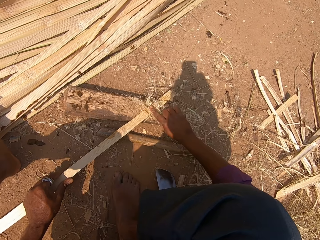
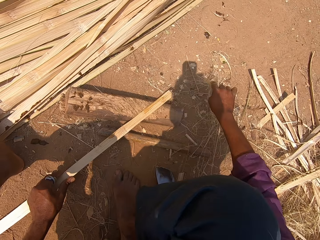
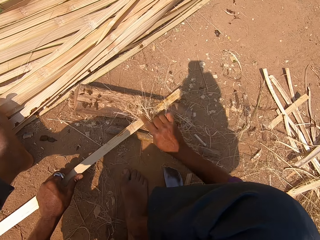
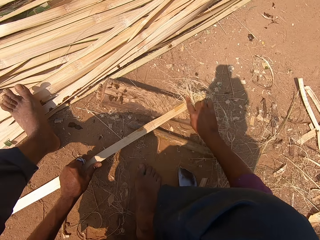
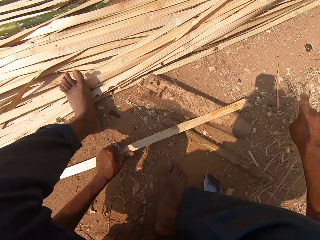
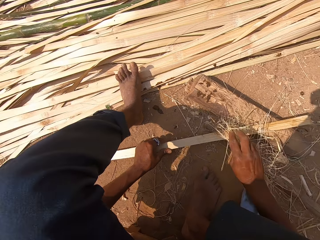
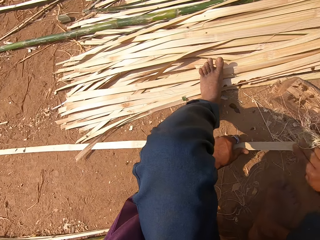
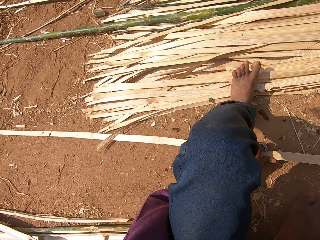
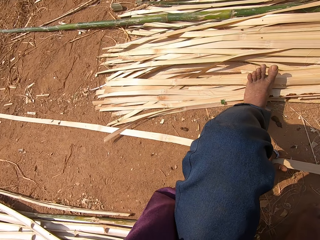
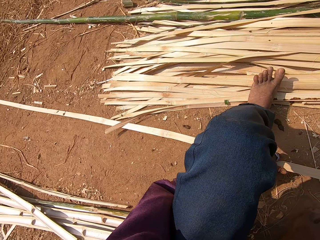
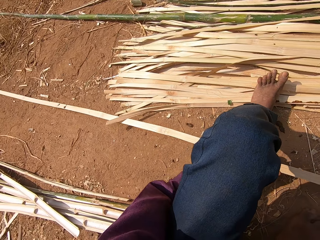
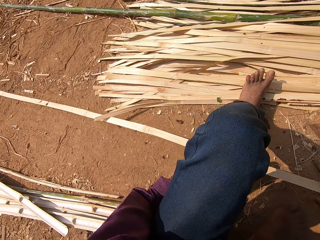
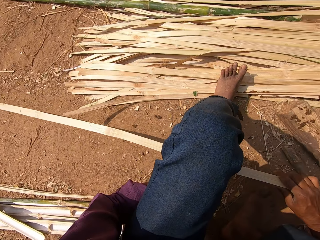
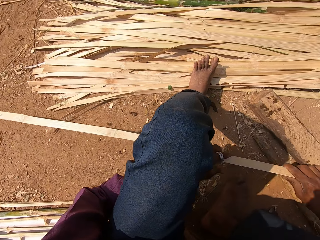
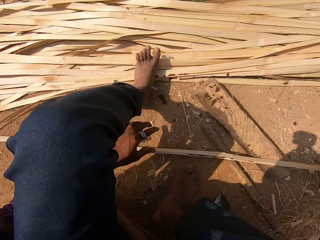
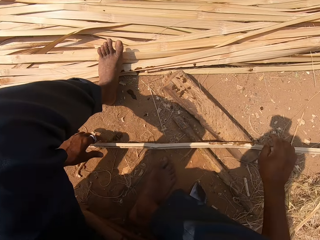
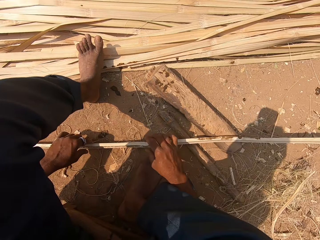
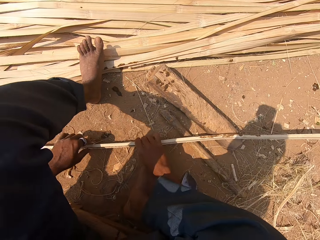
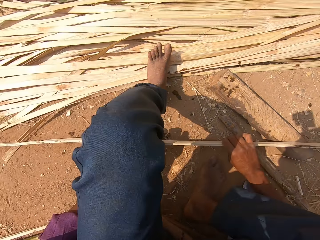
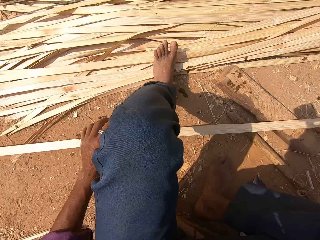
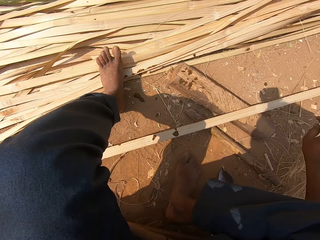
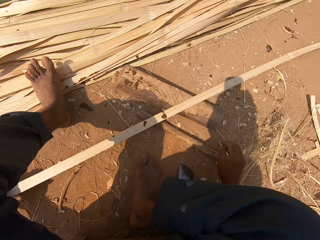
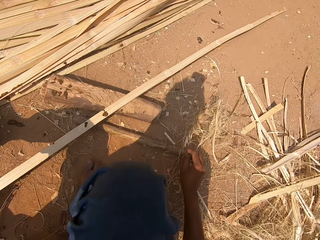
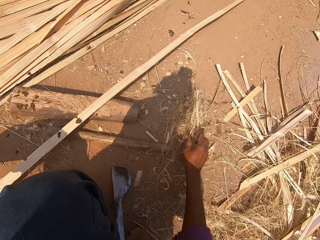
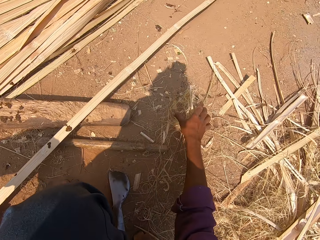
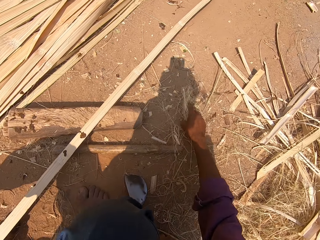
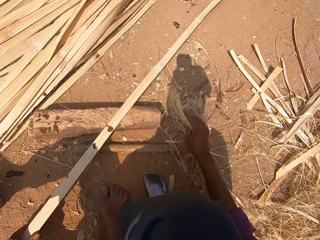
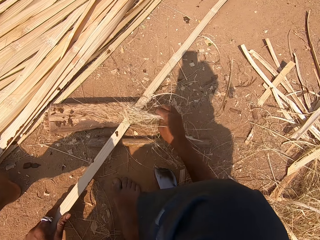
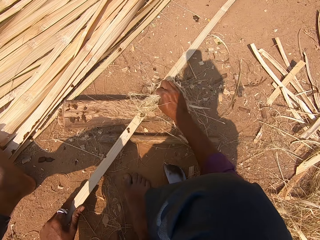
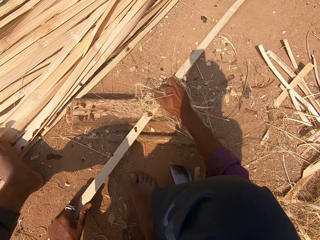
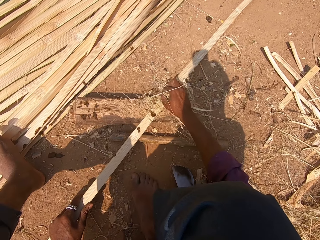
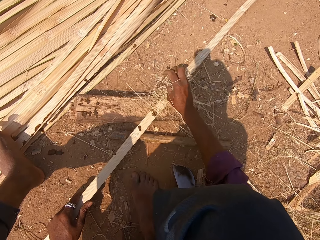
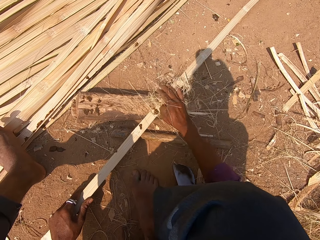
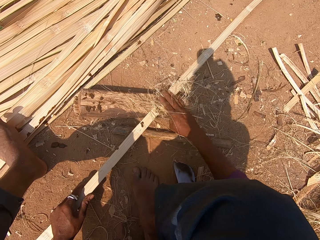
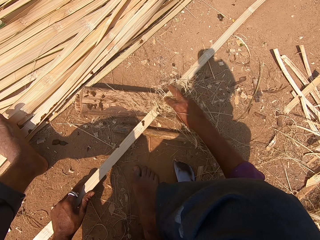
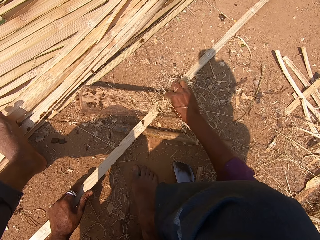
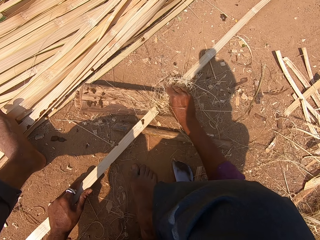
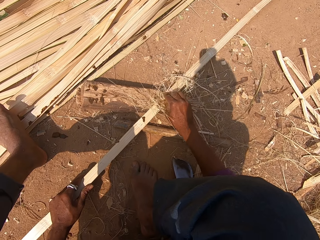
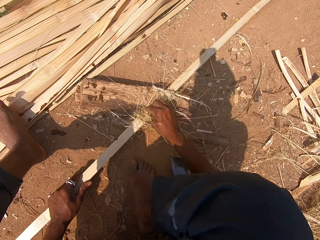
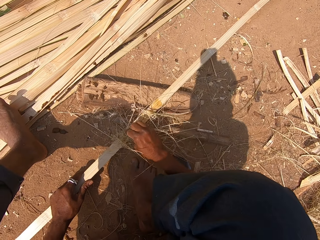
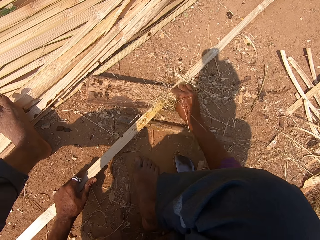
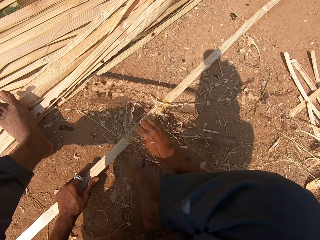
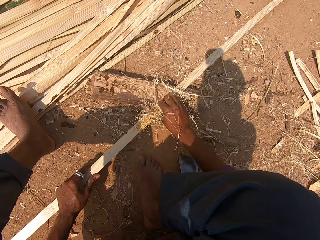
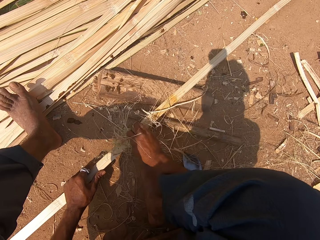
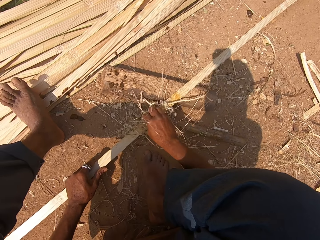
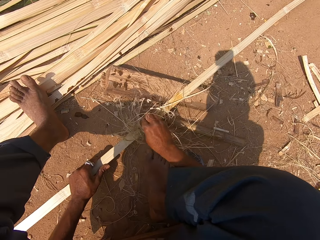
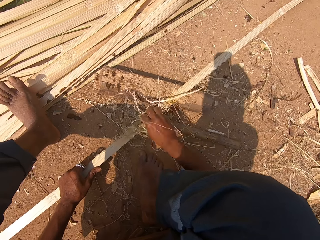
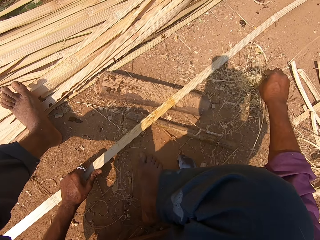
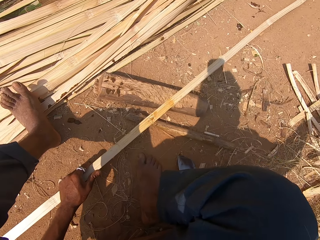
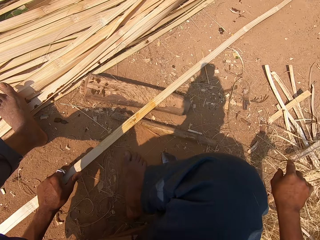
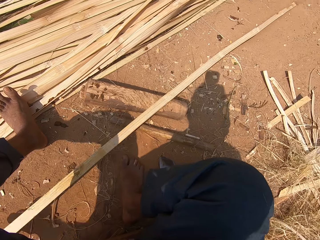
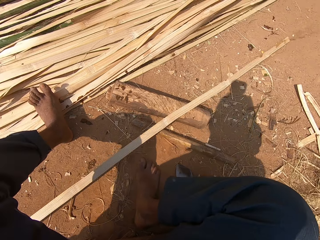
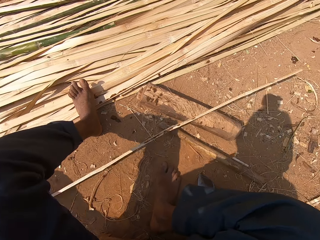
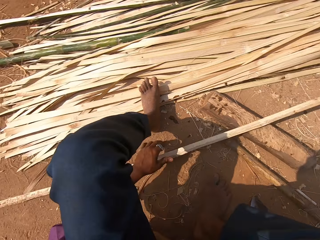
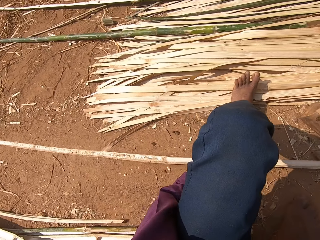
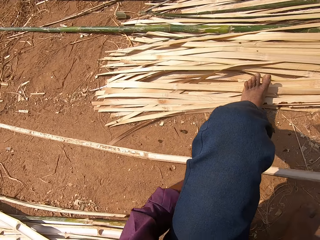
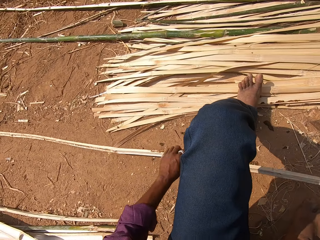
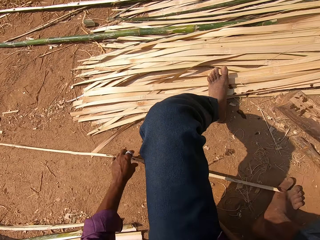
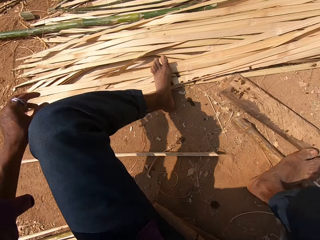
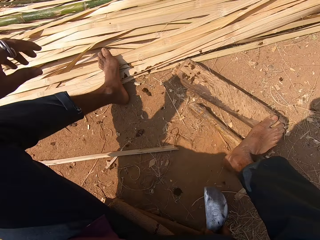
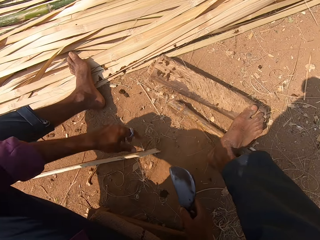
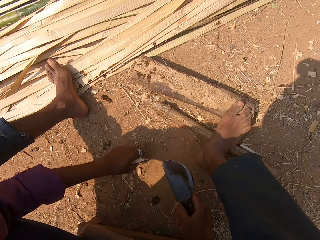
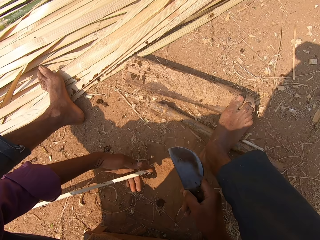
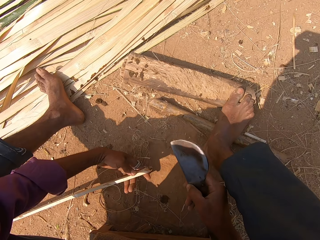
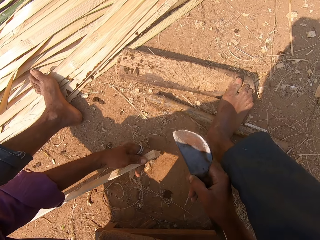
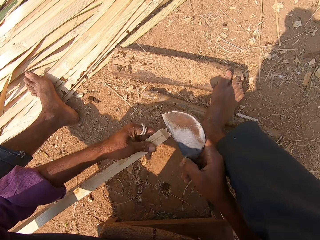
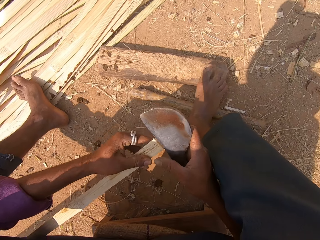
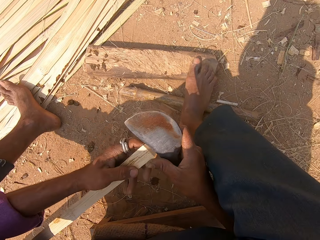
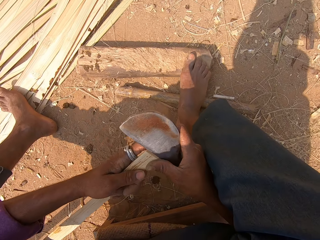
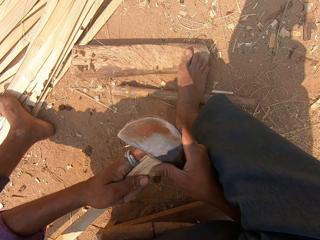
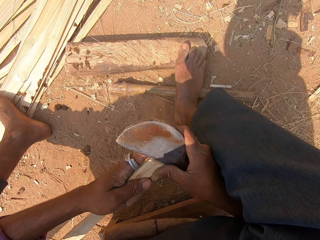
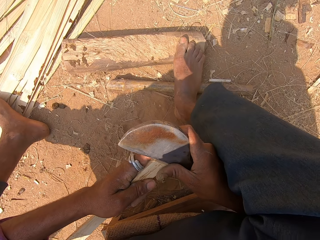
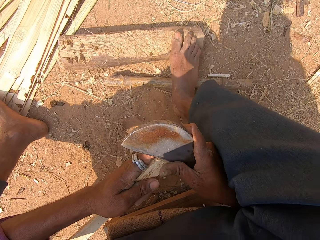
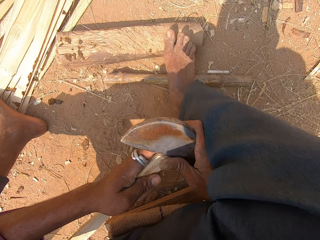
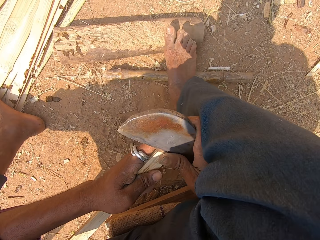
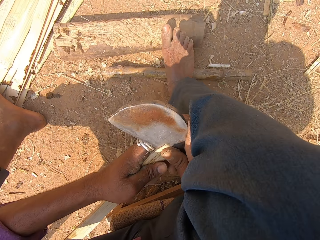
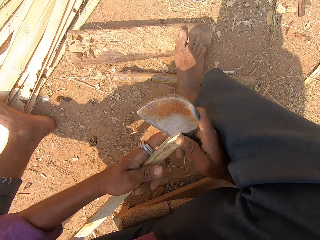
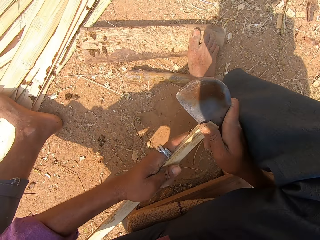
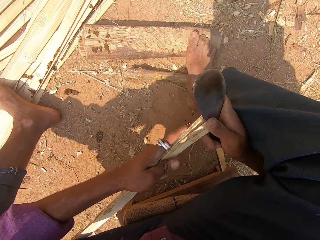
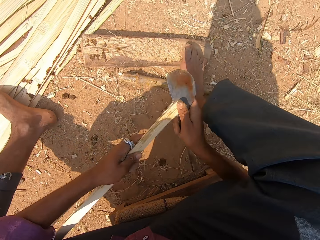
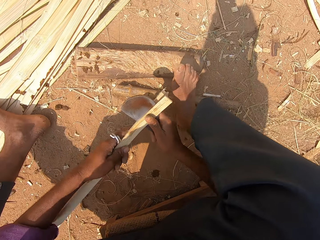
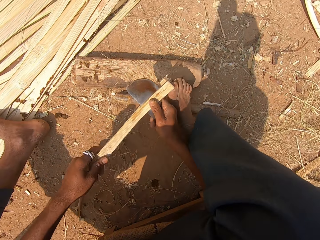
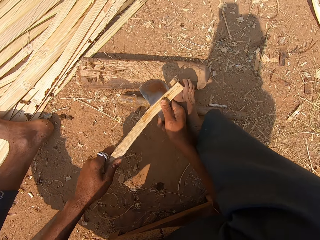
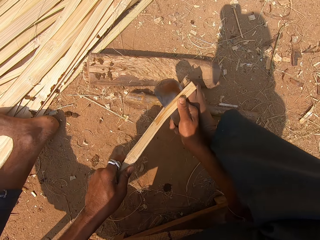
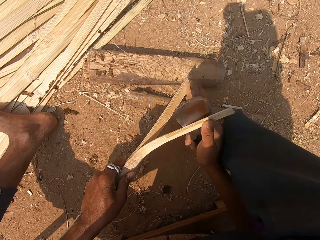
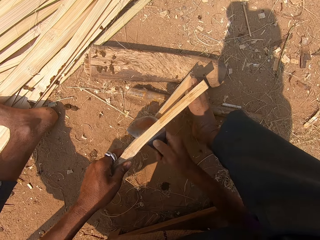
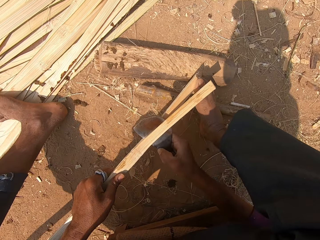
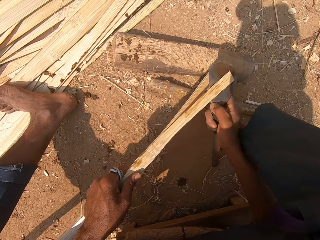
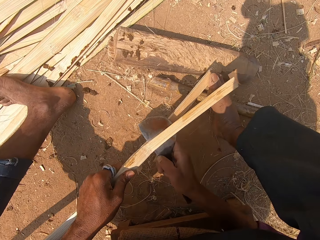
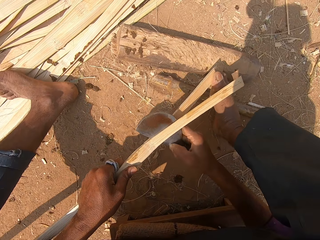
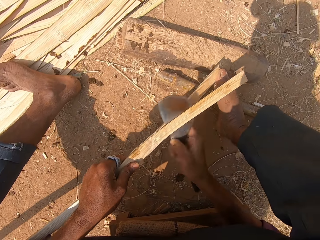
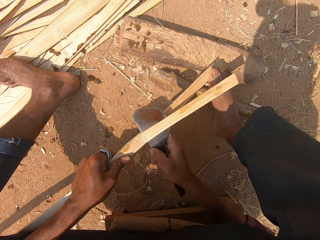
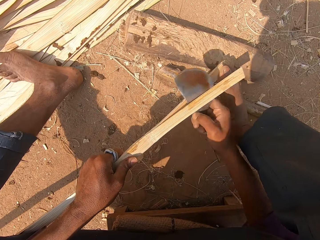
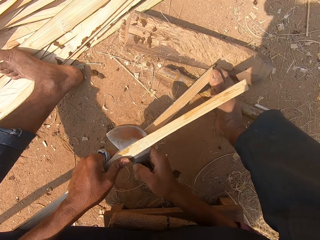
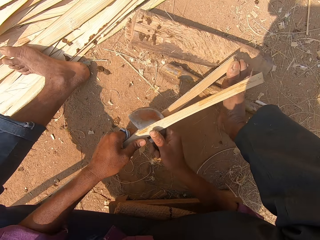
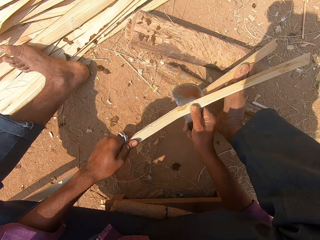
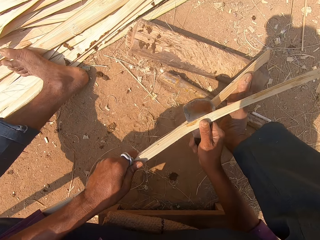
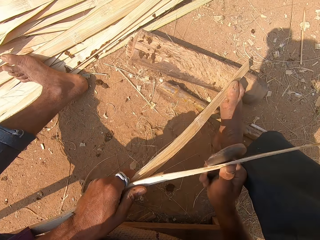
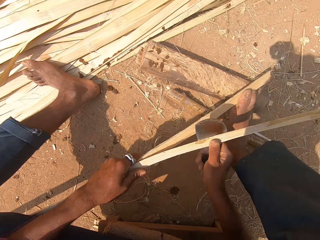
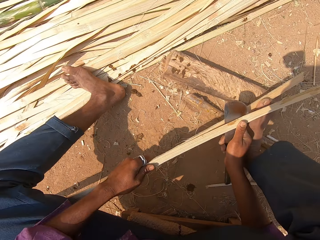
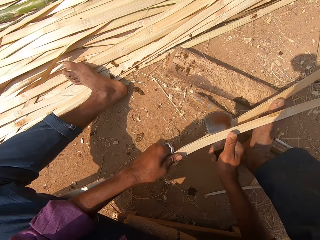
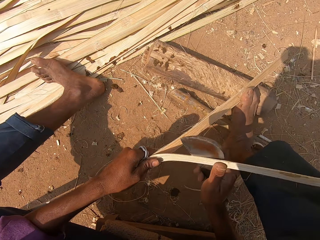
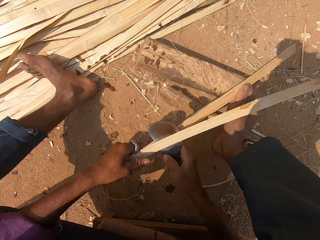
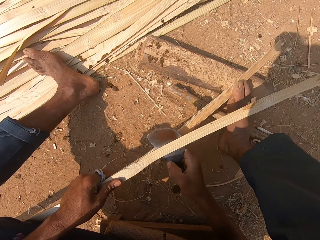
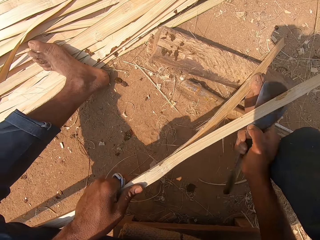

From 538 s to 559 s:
The camera wearer looks at the bamboo stick. They pull the bamboo stick. They pick the bamboo strips or peels. They wipe the bamboo stick with the bamboo strips. They pull the bamboo stick. They put down the bamboo peels. They take the machete. They fix the machete in the bamboo stick. They cut the bamboo stick with the tool. They split the bamboo stick into two.
